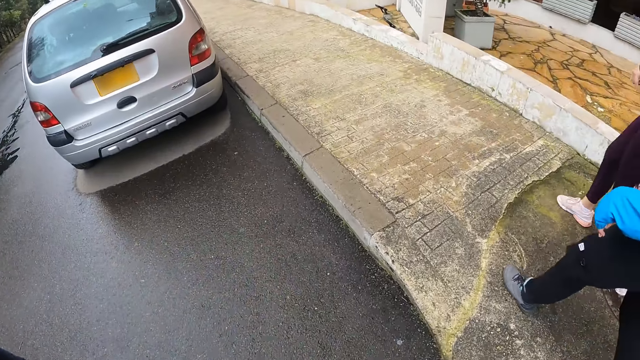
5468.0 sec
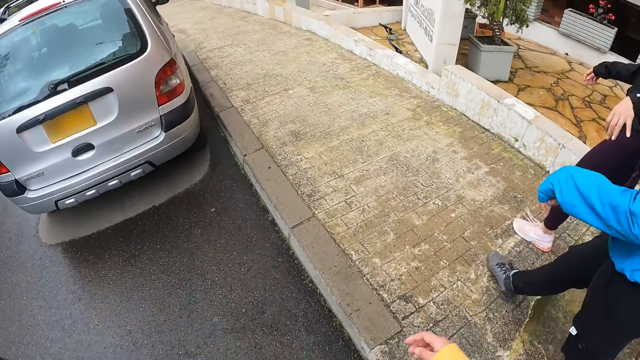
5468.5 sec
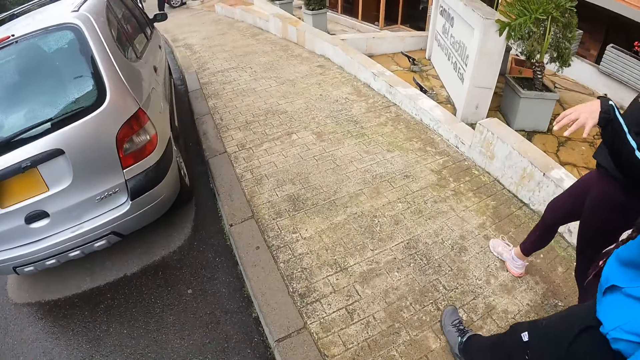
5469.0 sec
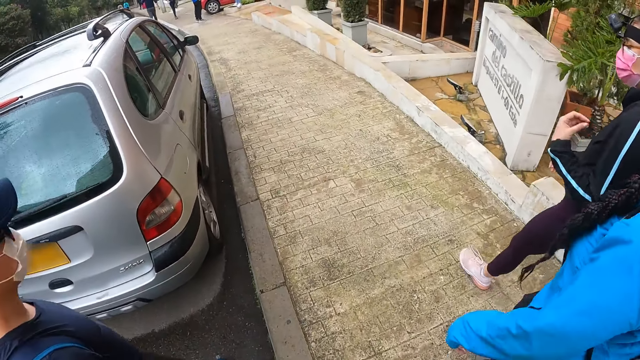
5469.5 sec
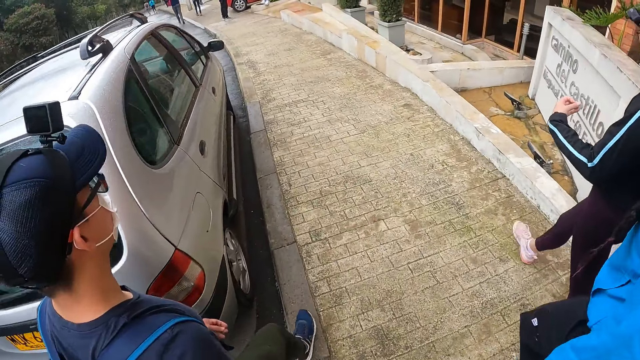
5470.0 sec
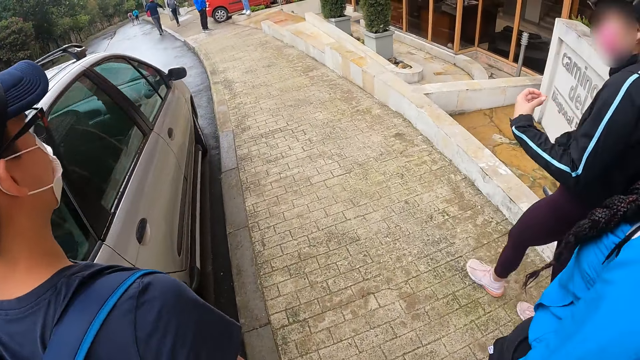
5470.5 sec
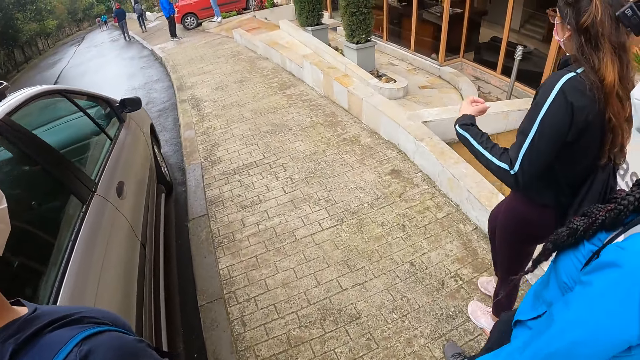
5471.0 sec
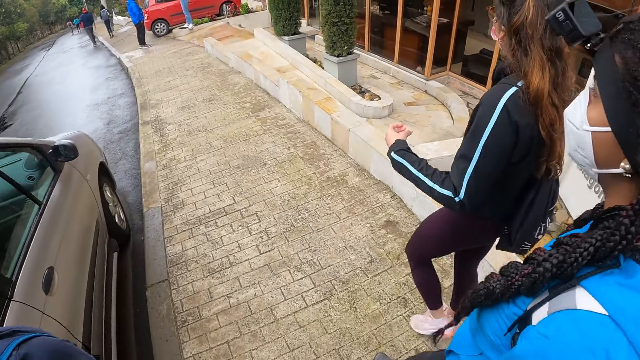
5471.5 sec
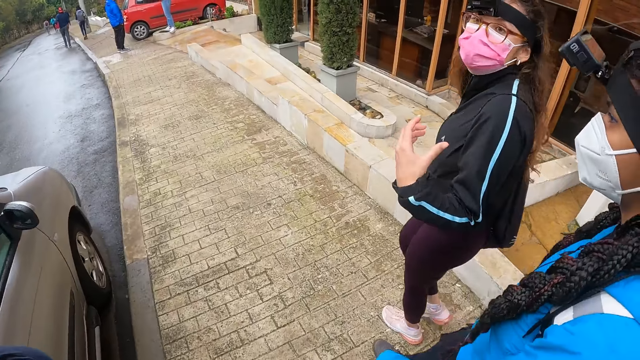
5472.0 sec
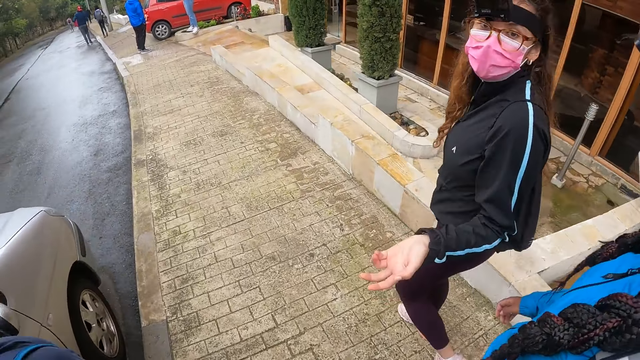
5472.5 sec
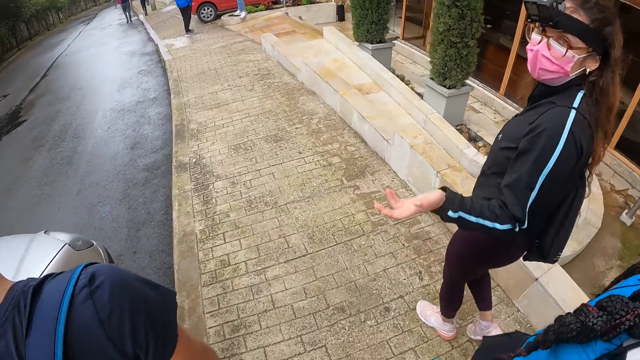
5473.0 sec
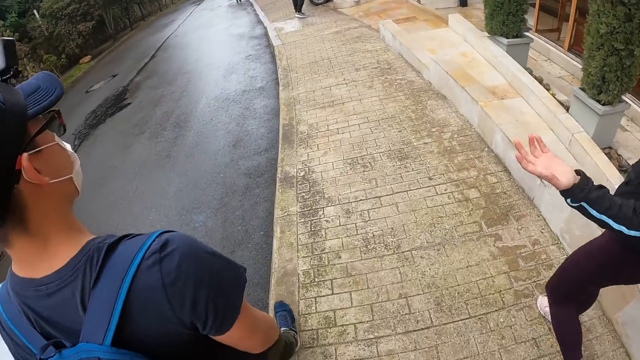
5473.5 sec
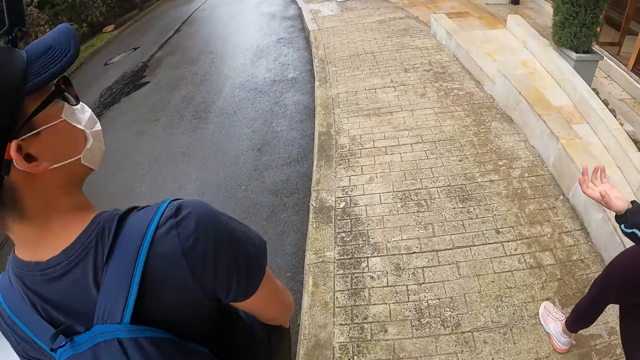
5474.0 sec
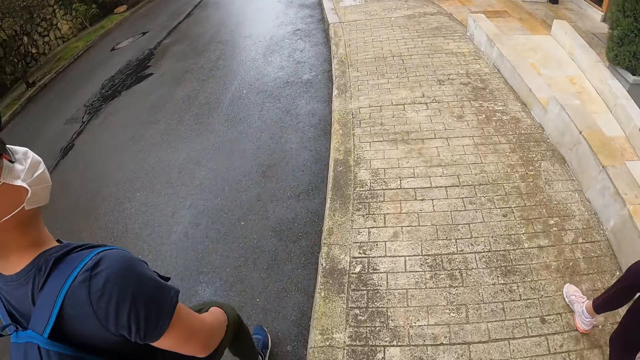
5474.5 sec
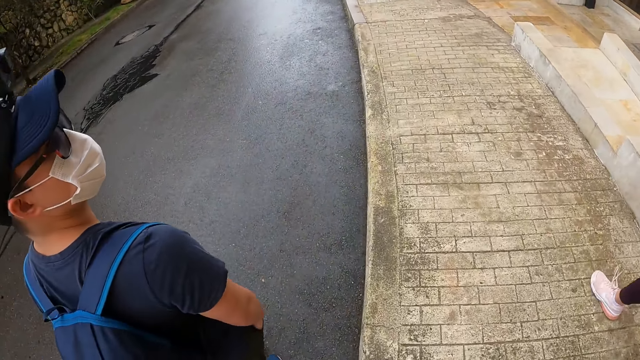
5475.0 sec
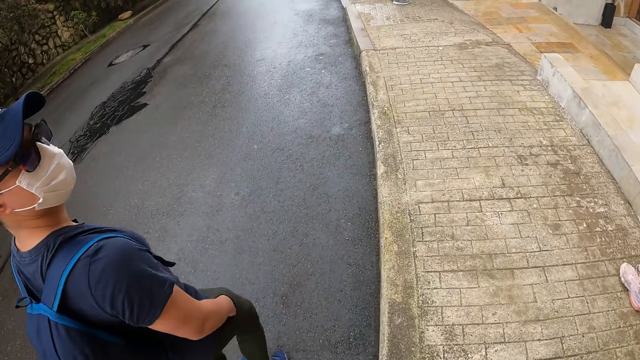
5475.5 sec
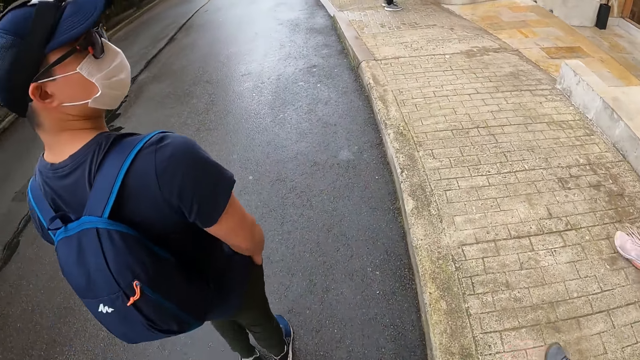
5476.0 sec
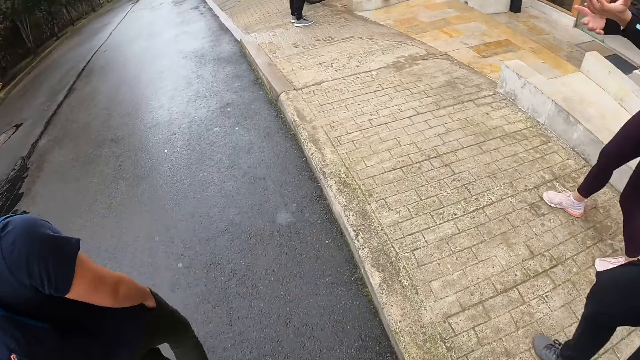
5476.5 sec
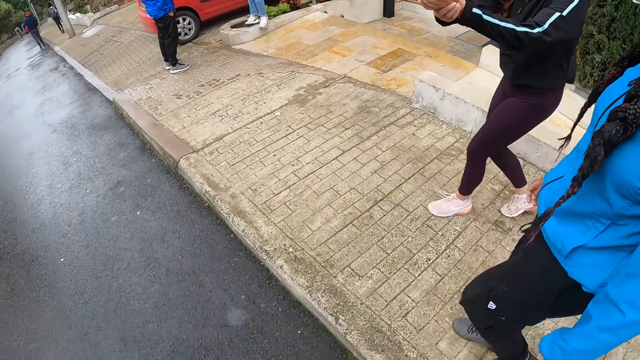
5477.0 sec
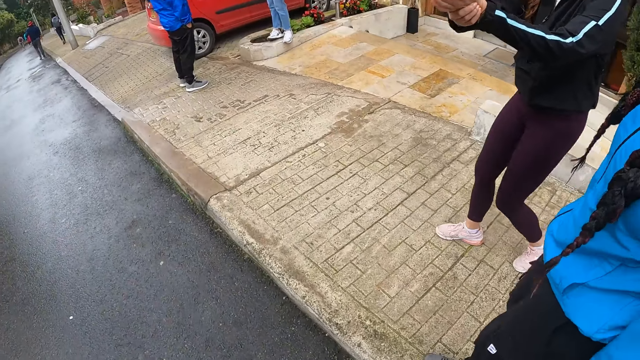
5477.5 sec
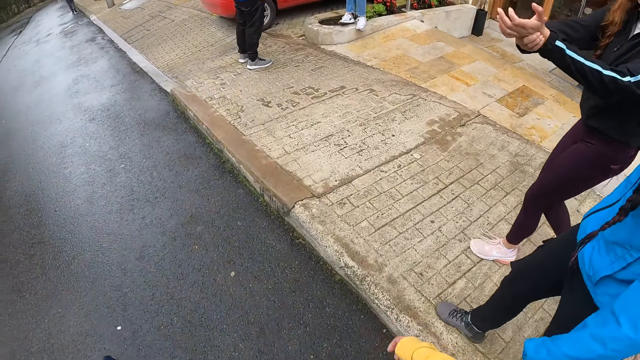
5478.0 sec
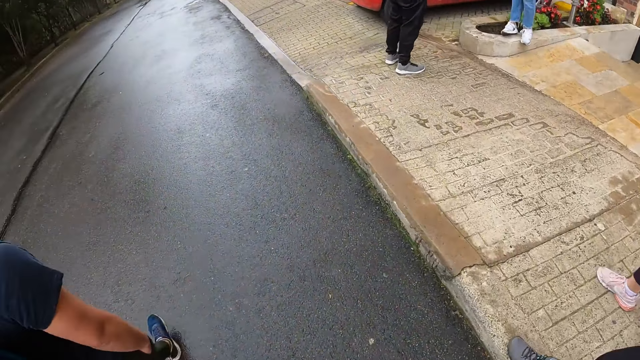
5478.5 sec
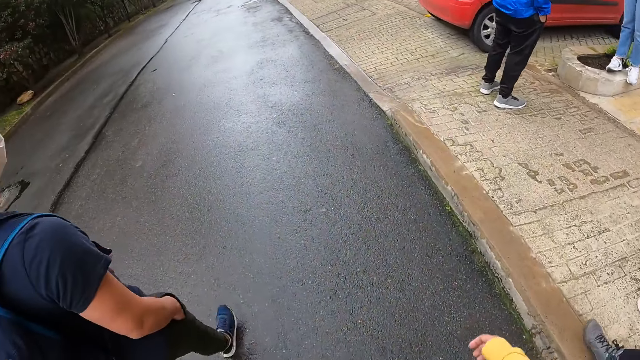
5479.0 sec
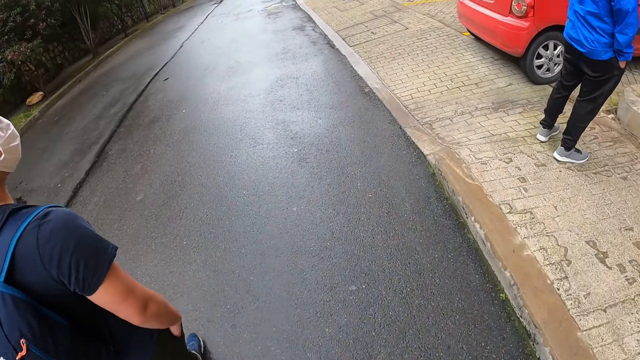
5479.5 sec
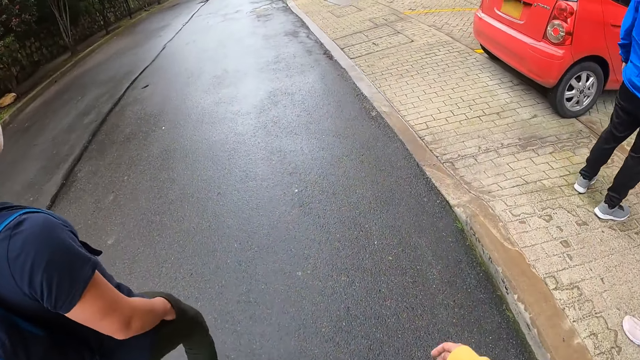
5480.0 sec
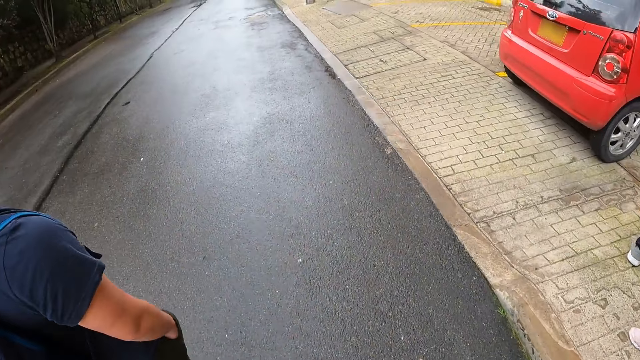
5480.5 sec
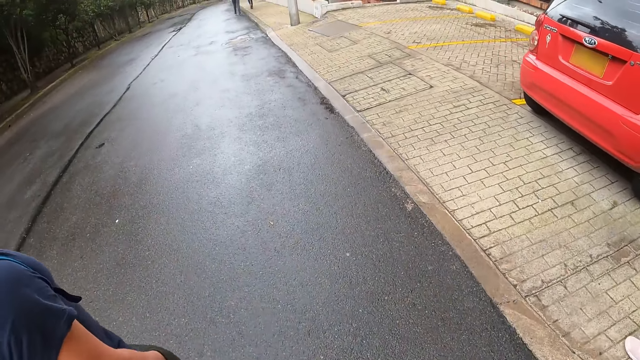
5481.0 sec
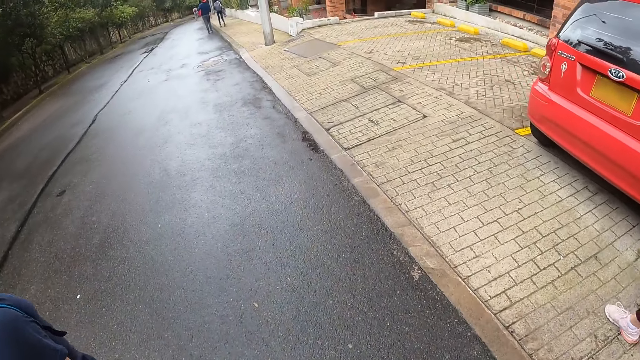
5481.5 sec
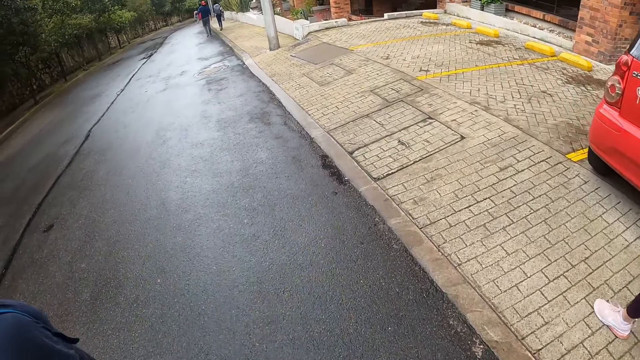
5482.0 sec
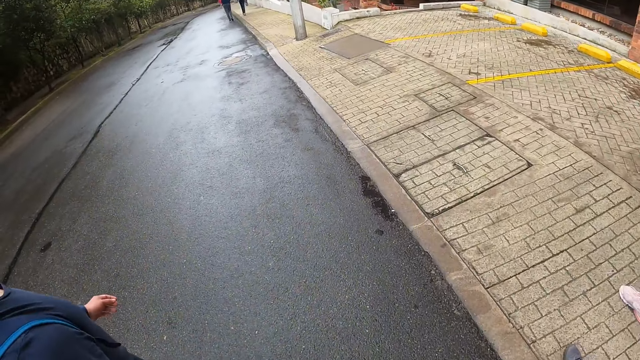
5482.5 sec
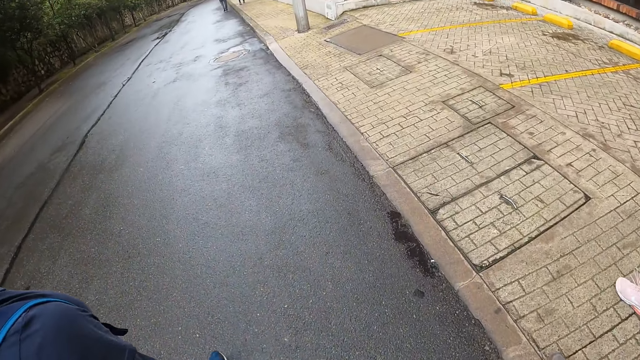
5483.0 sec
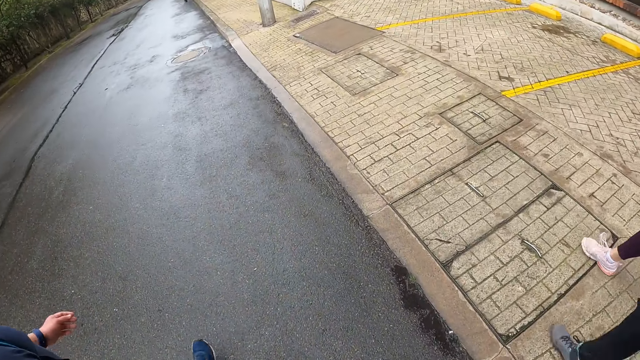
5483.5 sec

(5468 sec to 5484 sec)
A woman walks down the walkway. Another woman walks down the walkway. The camera wearer walks towards the walkway. They walk down the walkway. A man walks towards the walkway. The man walks down the walkway. The man walks down the walkway again. A lady moves the hand. The man walks down the road. The lady walks on the road side. The camera wearer walks down the road. A man appears. Another man appears.

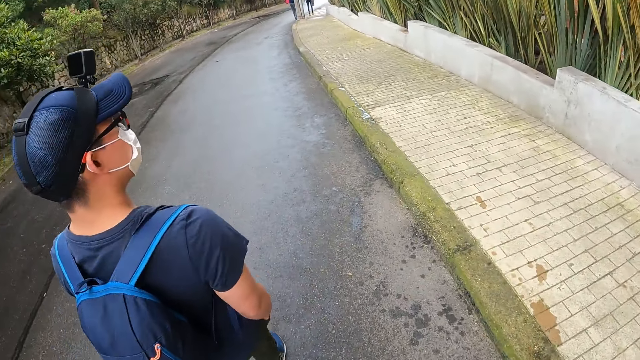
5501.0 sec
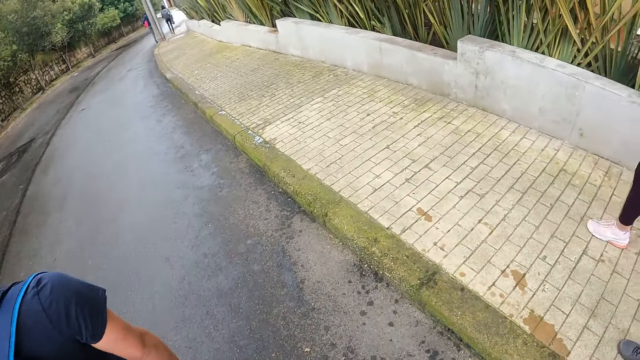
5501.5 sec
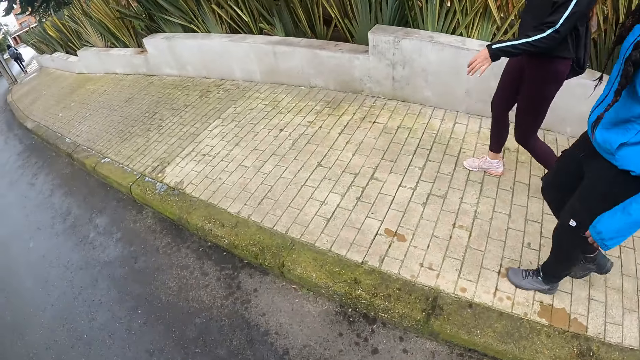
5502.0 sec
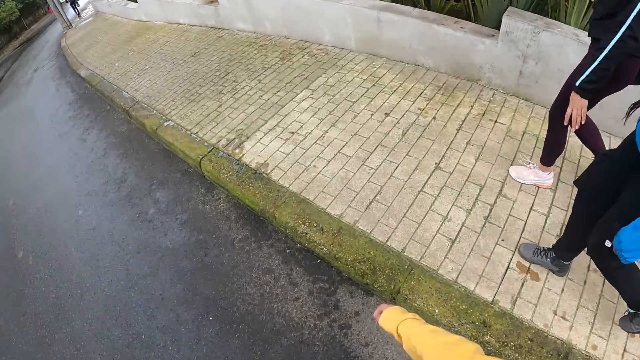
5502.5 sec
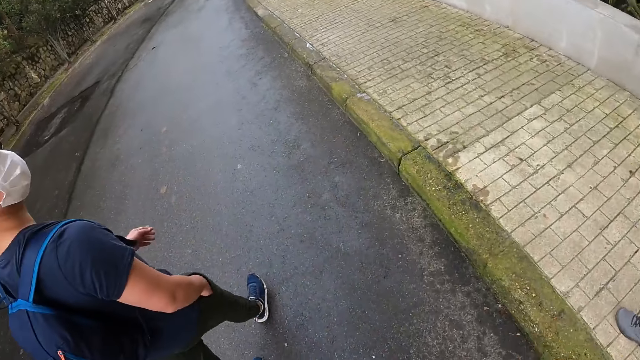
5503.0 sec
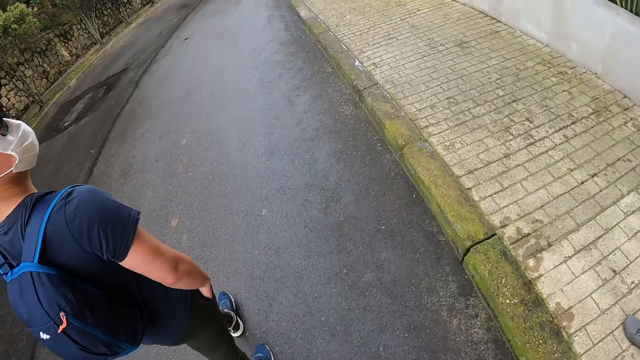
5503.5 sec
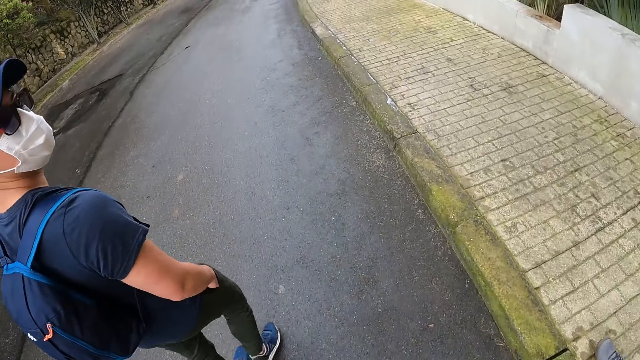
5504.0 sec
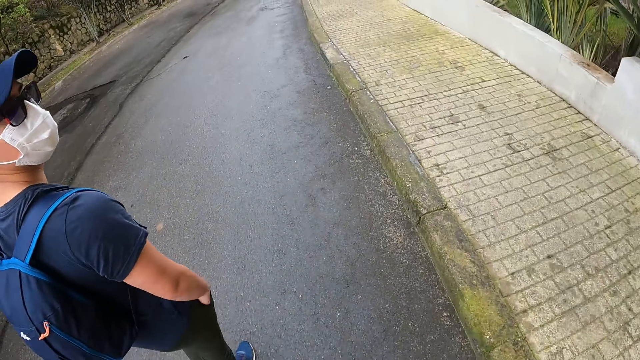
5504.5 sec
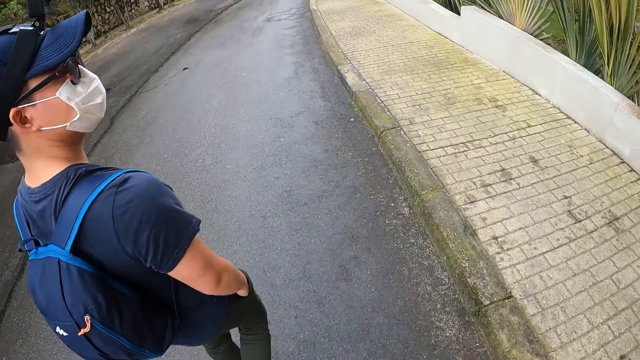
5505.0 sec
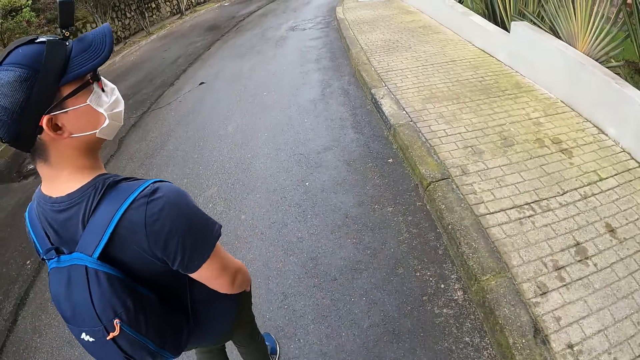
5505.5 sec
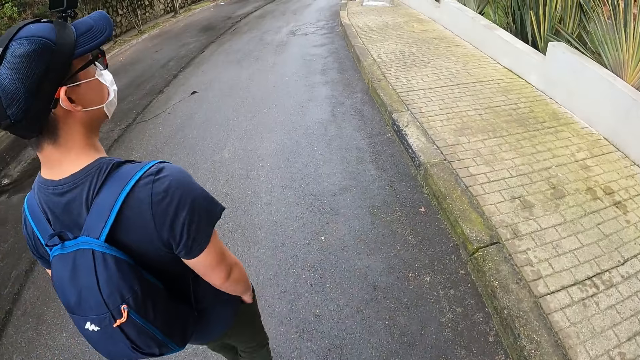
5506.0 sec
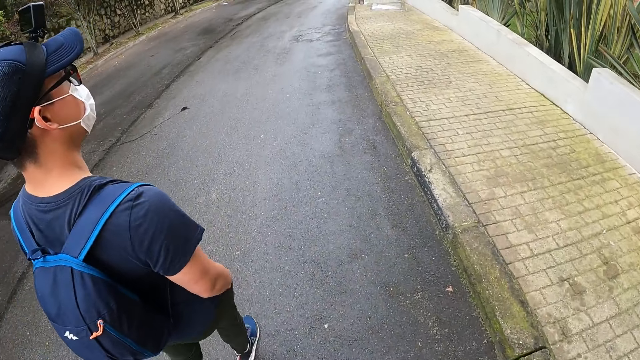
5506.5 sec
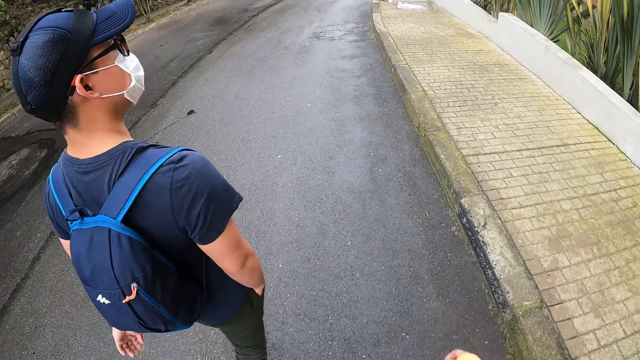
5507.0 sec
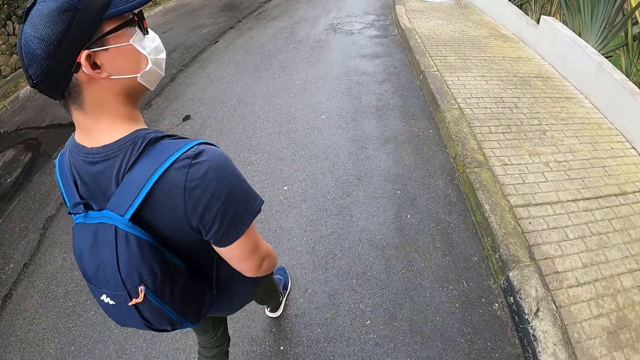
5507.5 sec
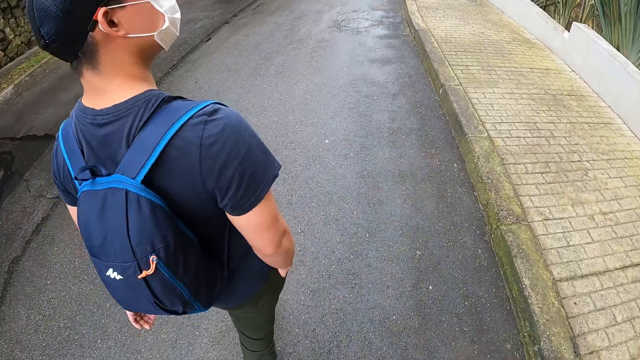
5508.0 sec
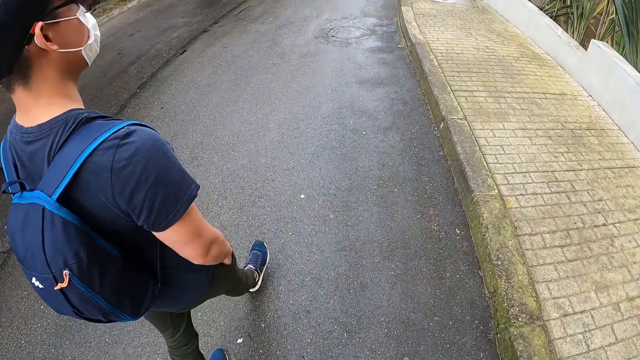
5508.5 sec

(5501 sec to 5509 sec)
A woman walks down the walkway. Another woman walks down the walkway. A man walks down the road.
